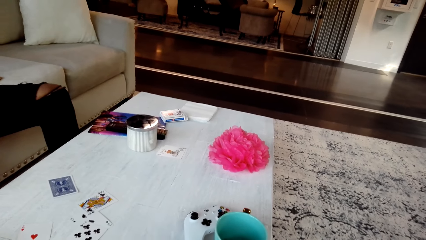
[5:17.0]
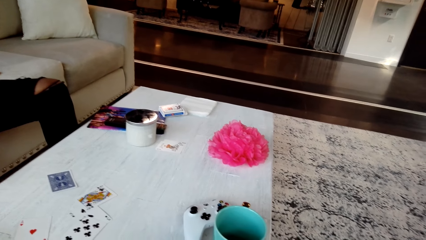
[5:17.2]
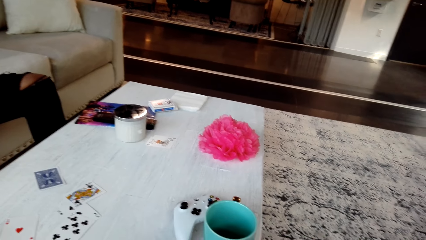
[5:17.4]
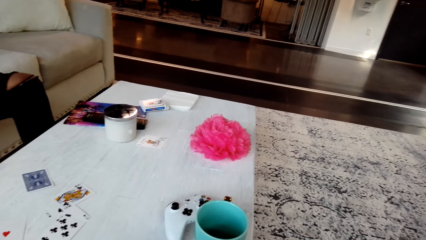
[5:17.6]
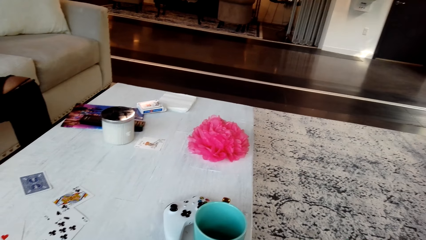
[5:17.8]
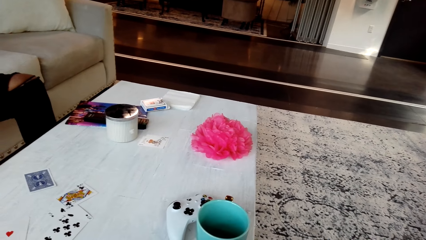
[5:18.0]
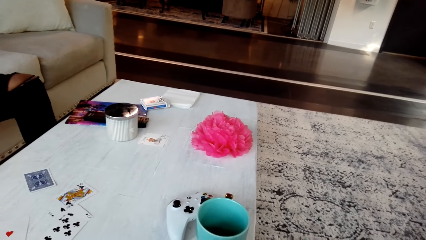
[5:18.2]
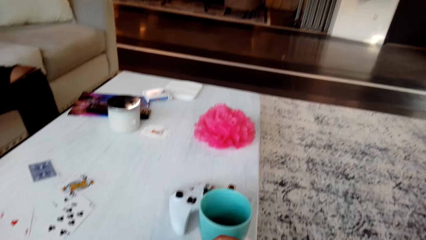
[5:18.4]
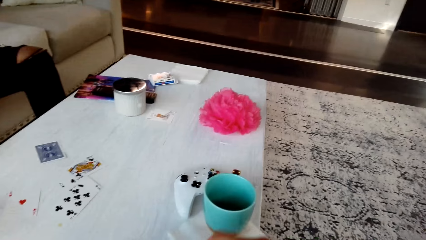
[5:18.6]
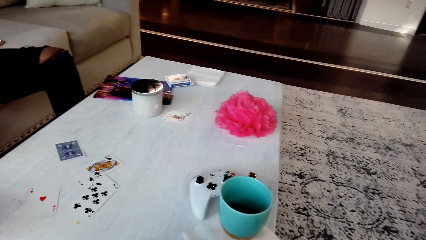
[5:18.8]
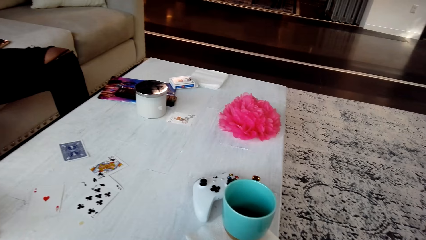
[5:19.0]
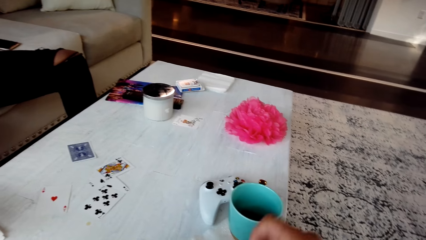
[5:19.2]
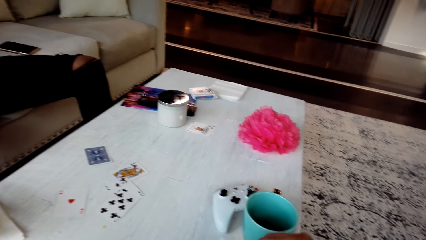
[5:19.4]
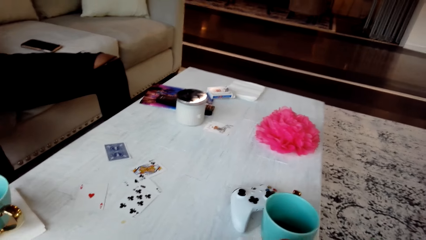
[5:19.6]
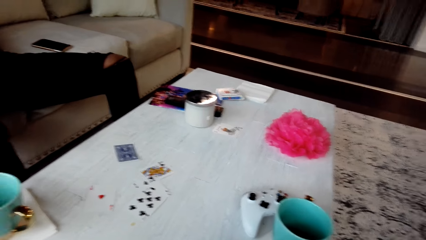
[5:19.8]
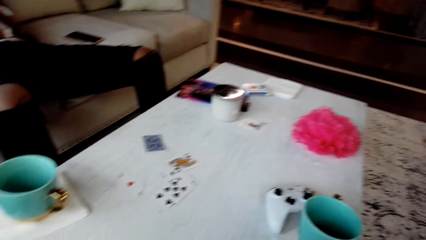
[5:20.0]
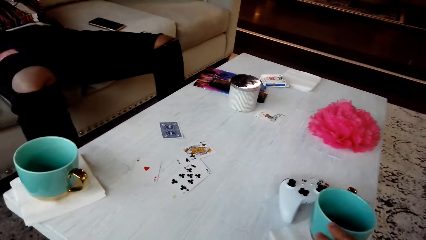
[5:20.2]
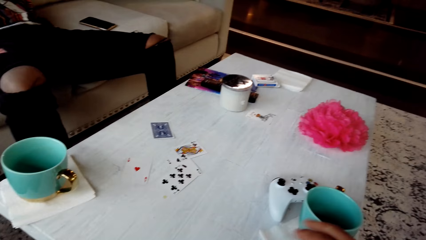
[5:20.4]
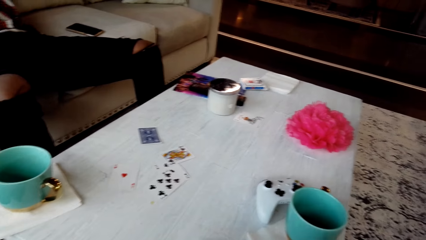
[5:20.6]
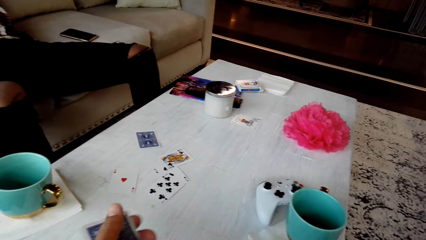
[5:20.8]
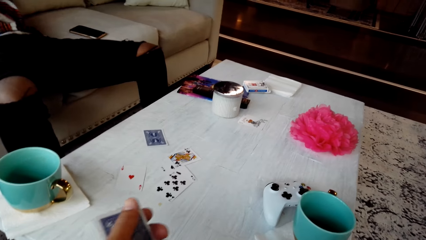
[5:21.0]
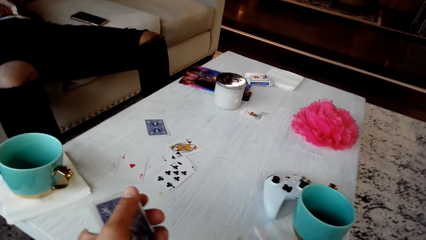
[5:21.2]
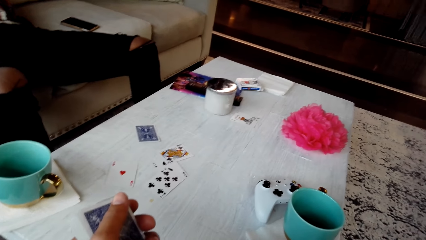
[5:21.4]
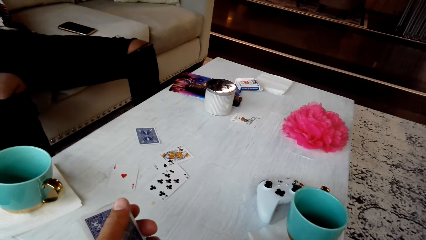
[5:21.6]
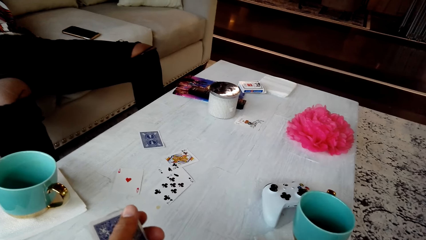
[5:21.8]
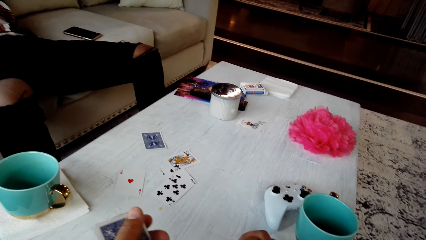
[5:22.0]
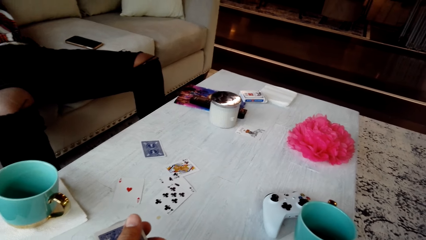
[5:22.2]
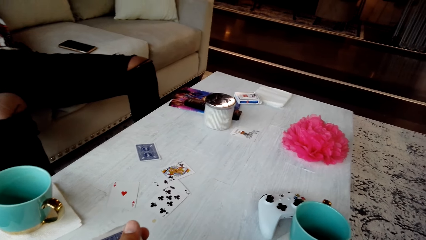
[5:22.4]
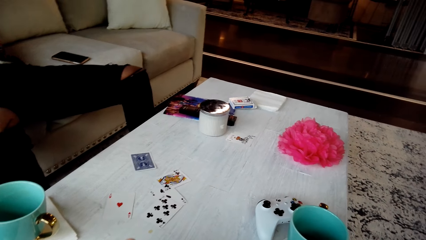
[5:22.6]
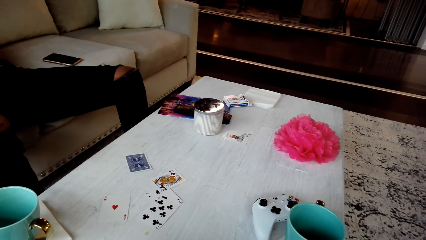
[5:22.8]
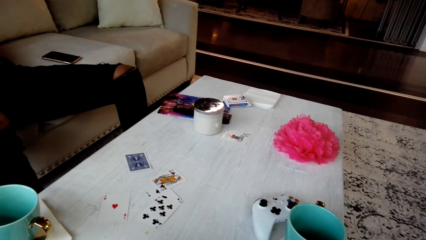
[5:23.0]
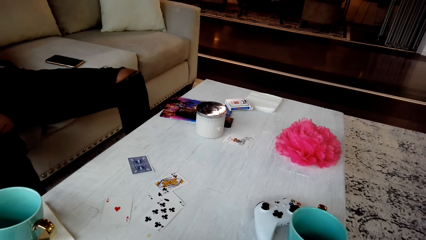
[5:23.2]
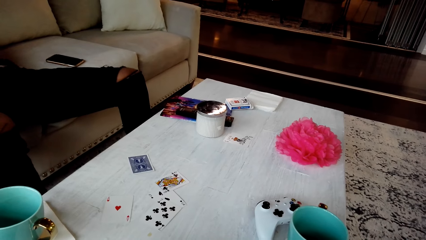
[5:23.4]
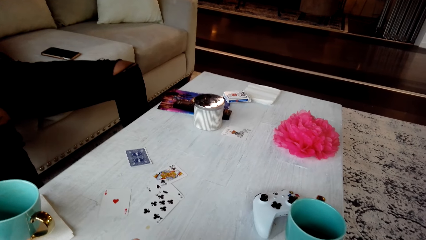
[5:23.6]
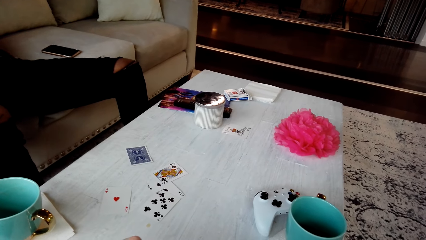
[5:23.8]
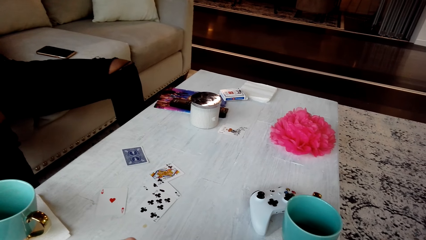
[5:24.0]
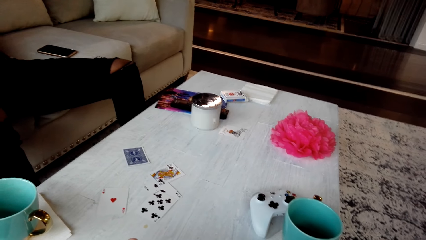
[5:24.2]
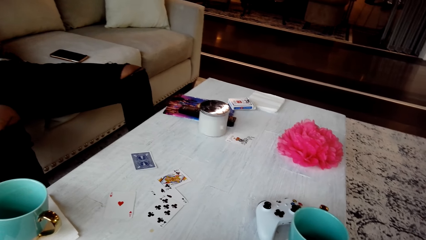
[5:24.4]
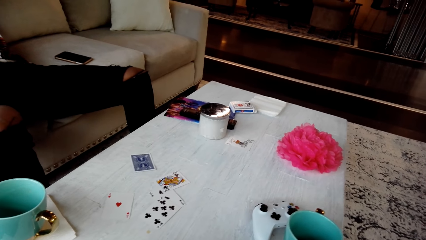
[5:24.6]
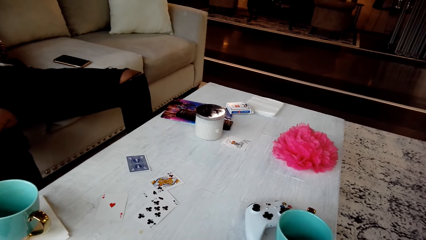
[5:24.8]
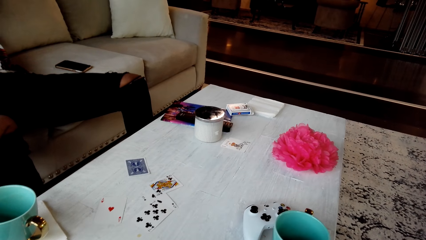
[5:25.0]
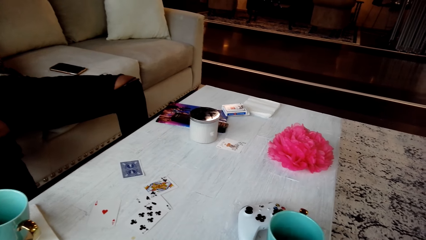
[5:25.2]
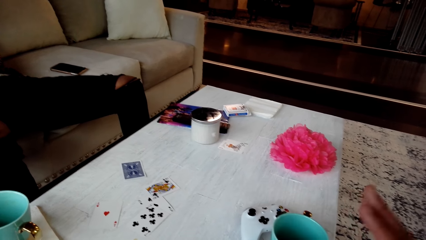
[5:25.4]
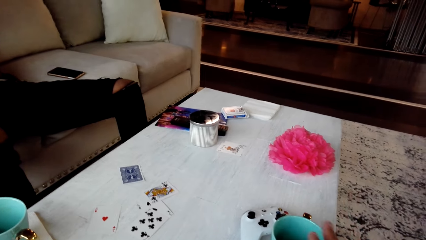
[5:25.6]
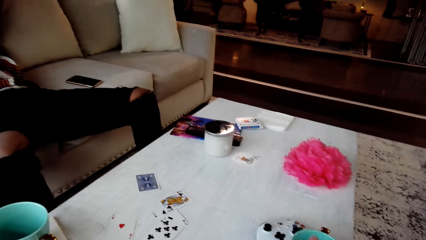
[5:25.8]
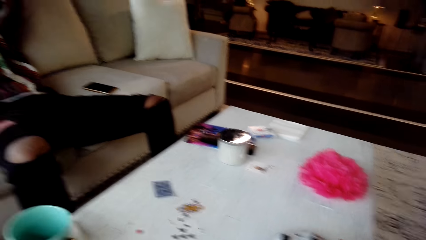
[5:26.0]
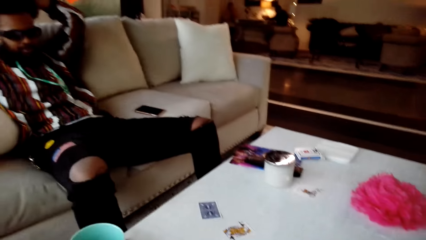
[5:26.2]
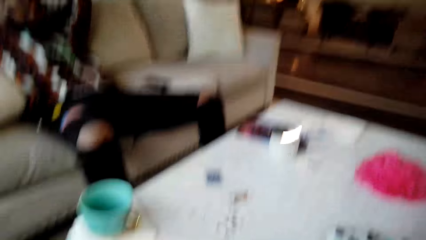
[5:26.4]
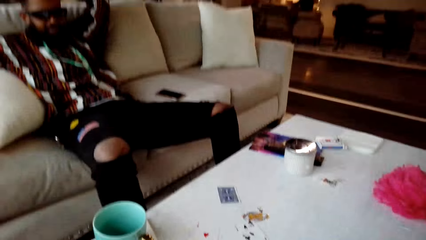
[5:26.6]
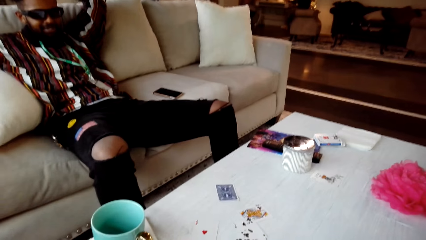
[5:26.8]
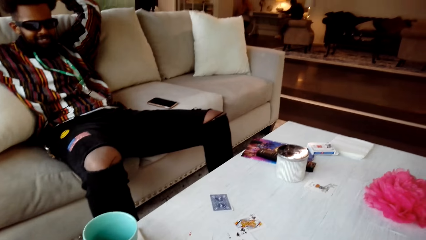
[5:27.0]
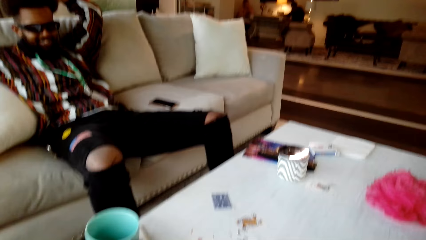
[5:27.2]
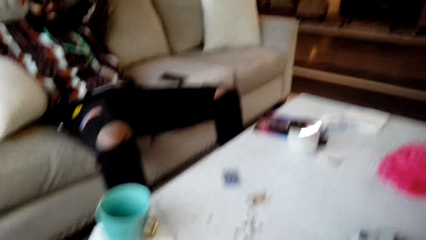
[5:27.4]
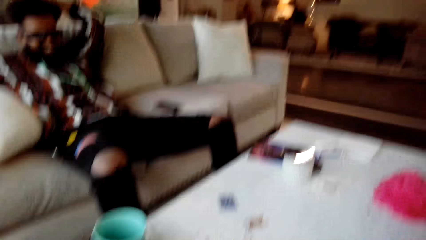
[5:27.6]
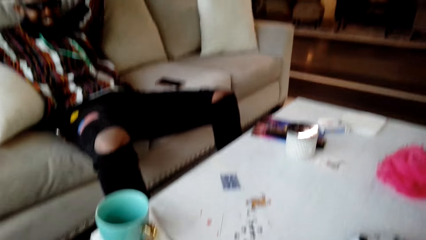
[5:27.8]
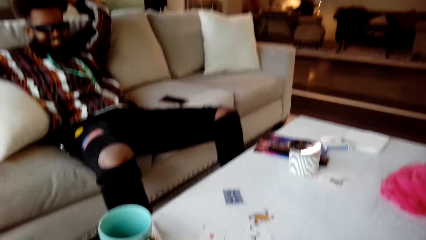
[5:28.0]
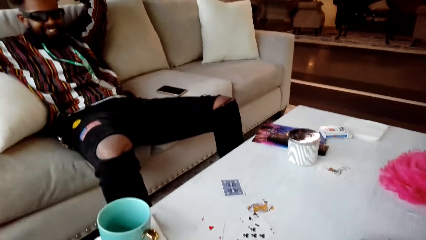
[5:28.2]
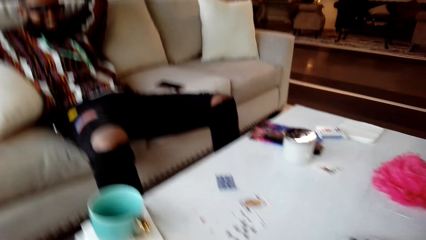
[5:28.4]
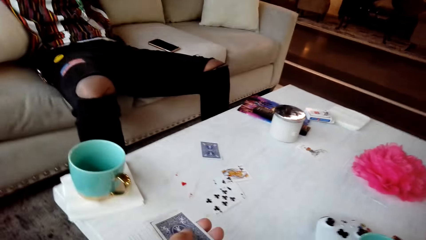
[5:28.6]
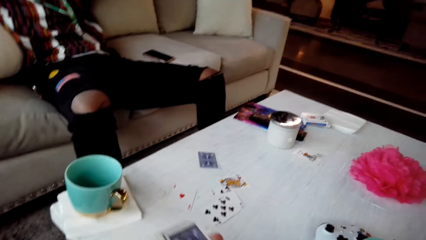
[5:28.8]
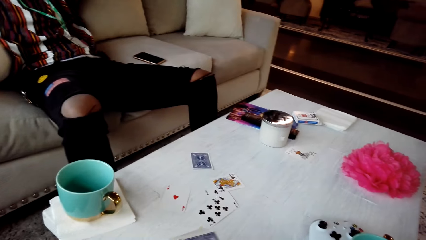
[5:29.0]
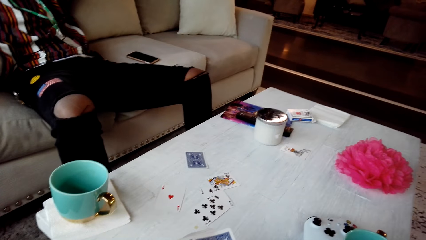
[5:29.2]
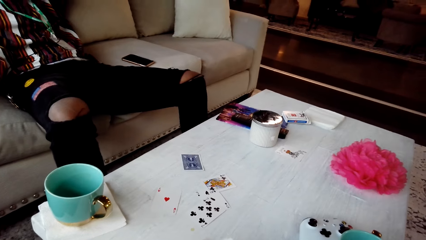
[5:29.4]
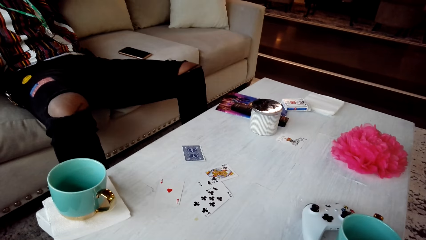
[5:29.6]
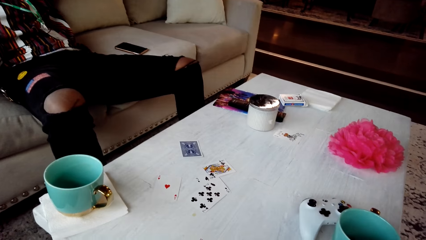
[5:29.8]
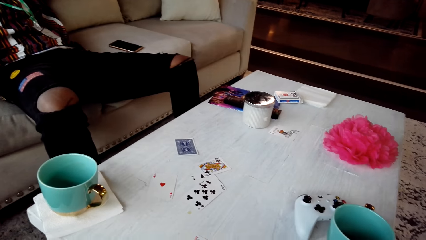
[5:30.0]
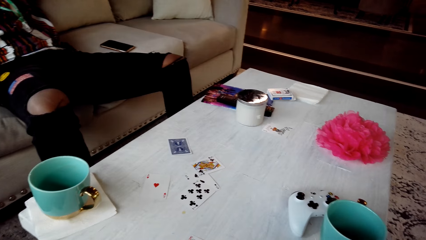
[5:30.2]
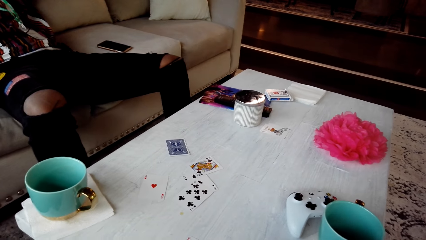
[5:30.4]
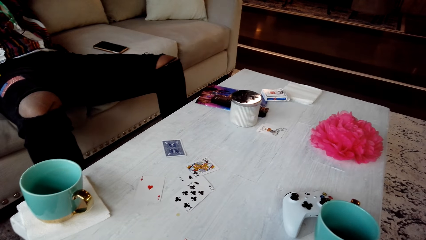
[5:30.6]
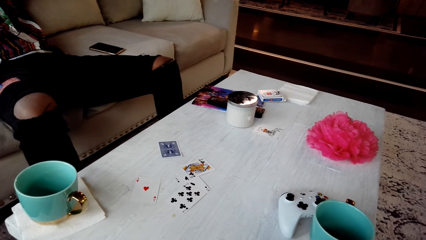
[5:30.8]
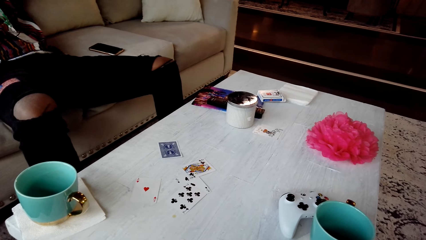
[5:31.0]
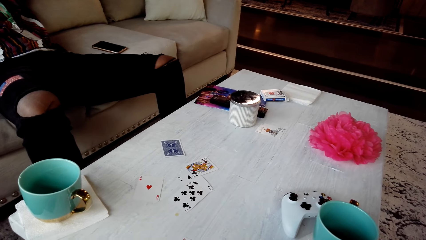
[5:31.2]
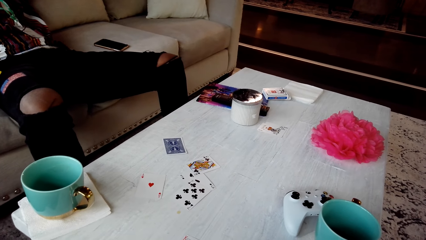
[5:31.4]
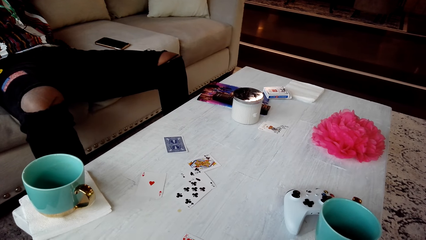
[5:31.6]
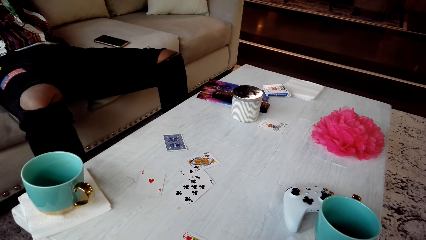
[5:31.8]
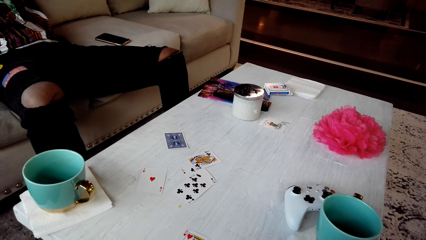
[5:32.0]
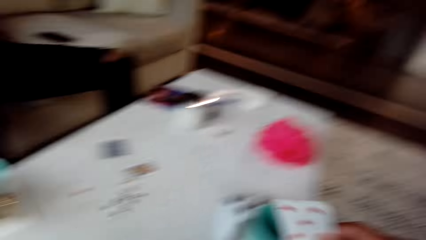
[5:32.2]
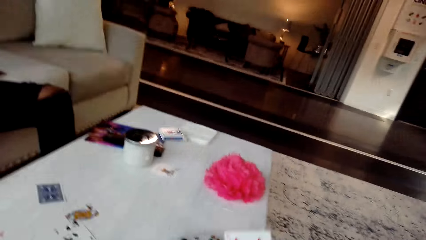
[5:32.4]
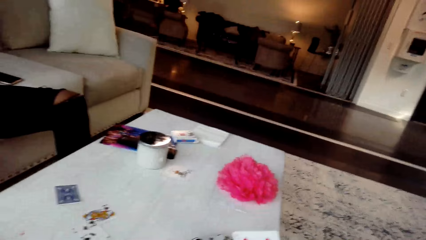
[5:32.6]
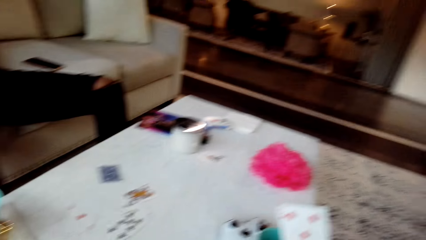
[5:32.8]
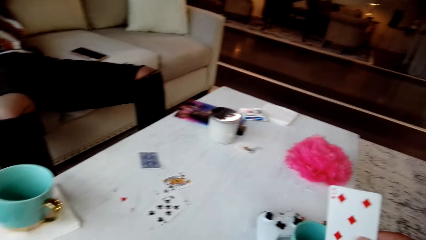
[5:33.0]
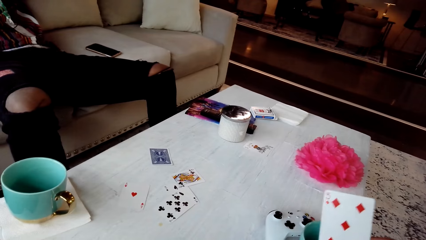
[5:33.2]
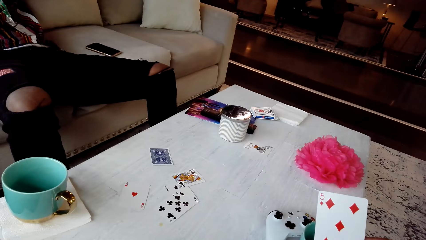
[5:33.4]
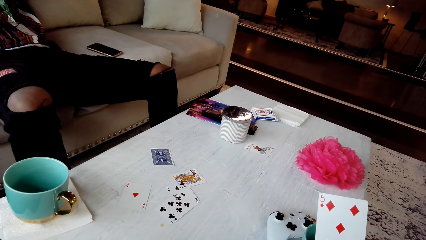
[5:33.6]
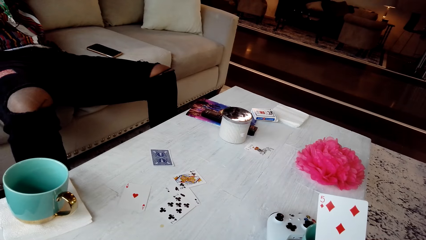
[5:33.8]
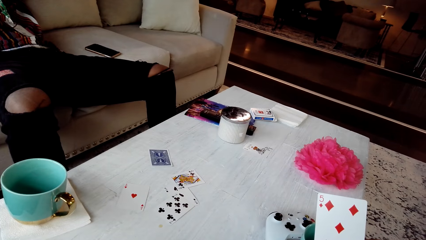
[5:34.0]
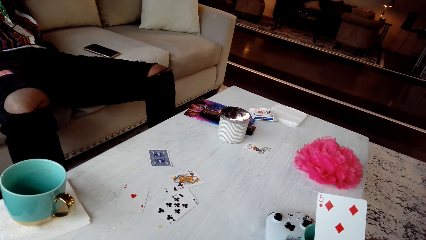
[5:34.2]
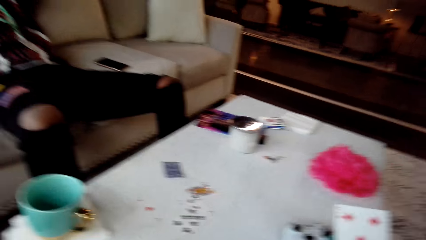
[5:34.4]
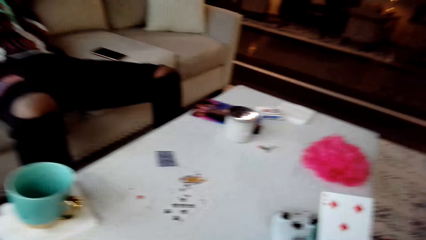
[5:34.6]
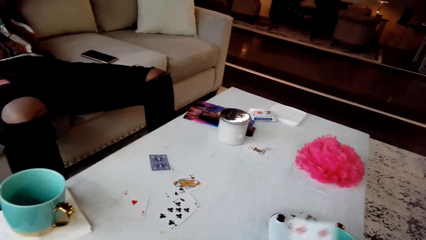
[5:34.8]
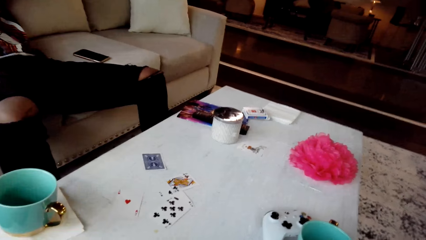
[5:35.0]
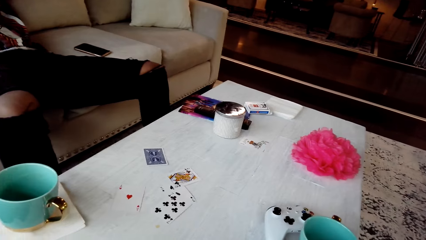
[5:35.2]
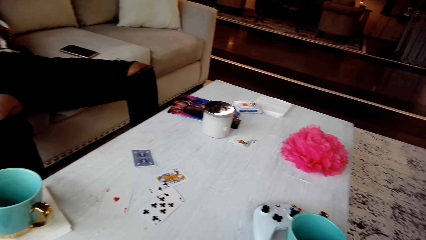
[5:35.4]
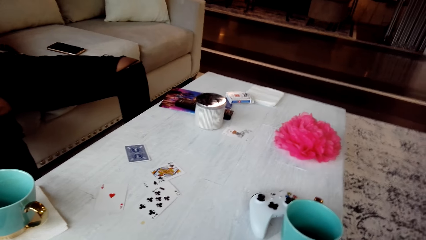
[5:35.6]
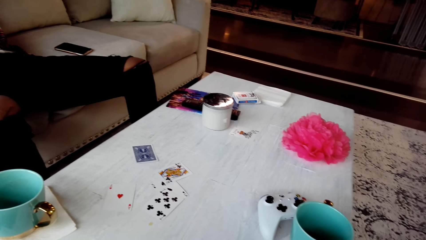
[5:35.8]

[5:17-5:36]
A man converses with the camera wearer. The camera wearer holds cards. They converse with the man. They reshuffle the cards. They look around the table. They hold a card.
